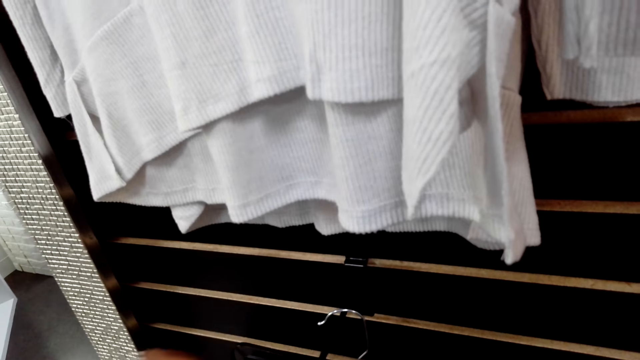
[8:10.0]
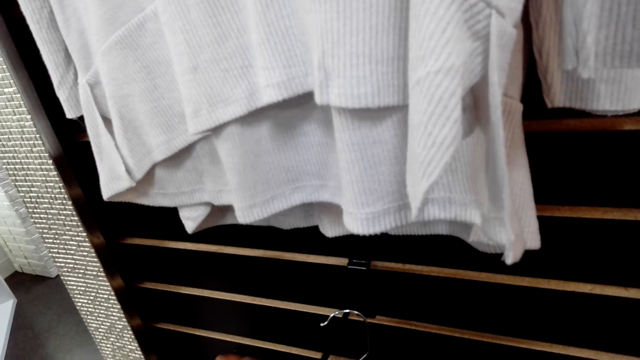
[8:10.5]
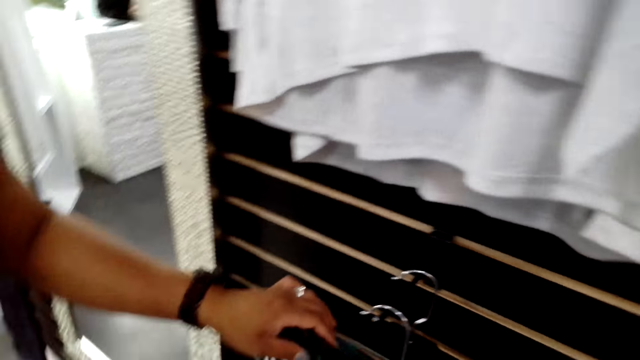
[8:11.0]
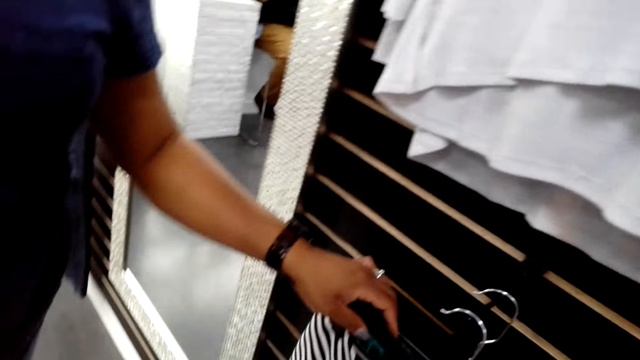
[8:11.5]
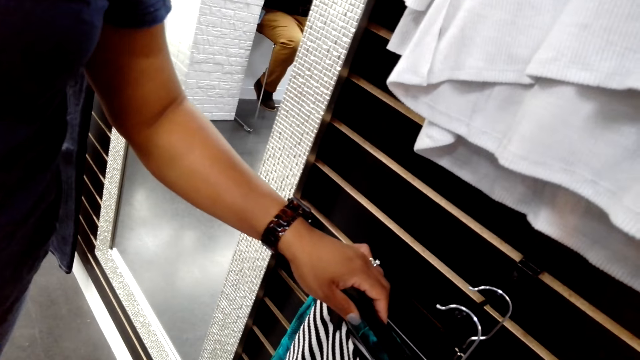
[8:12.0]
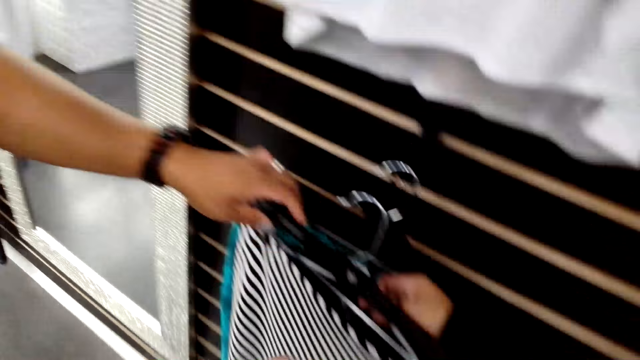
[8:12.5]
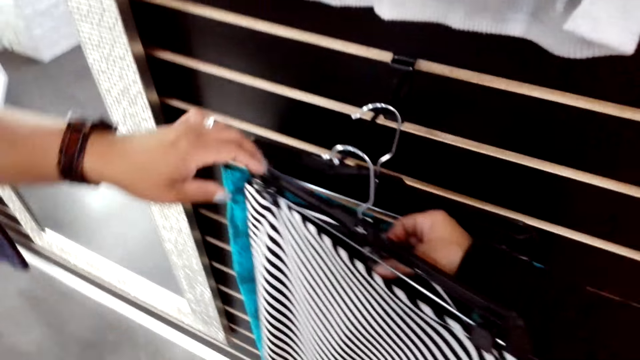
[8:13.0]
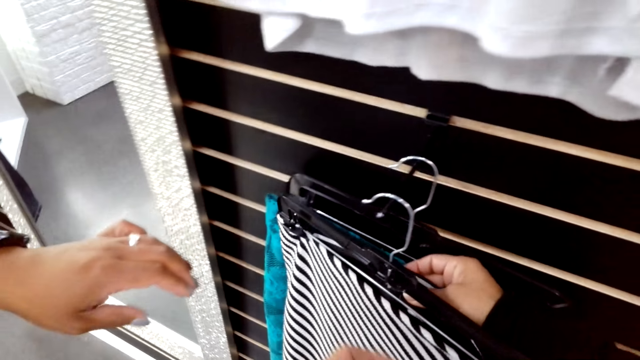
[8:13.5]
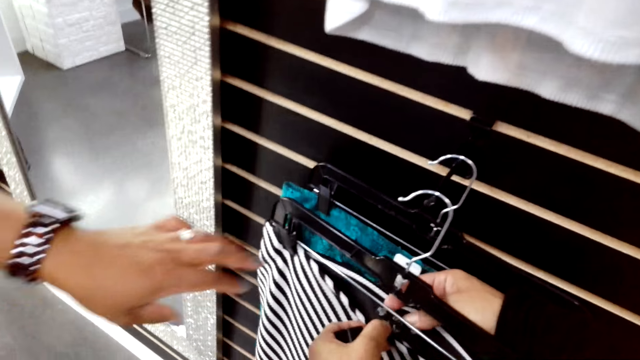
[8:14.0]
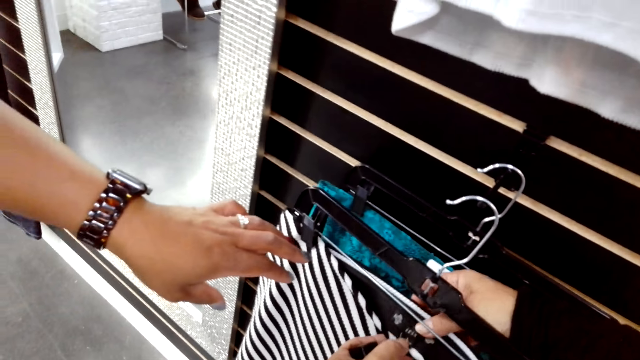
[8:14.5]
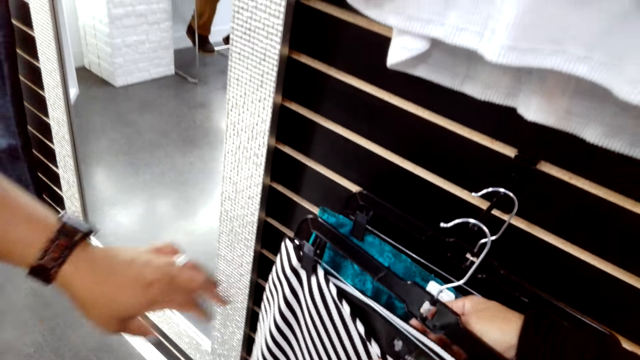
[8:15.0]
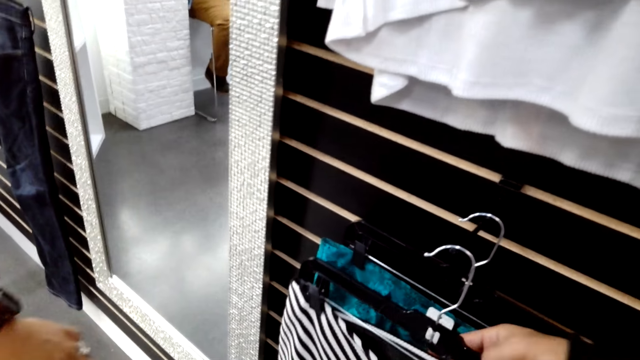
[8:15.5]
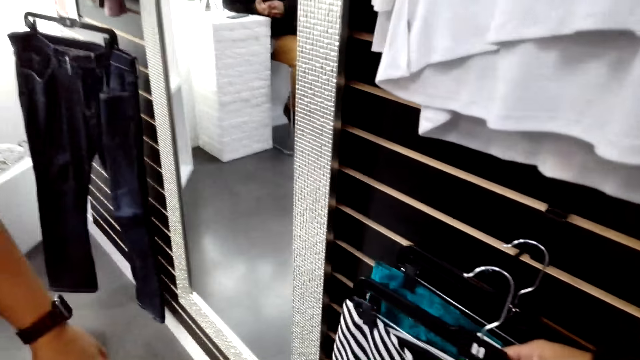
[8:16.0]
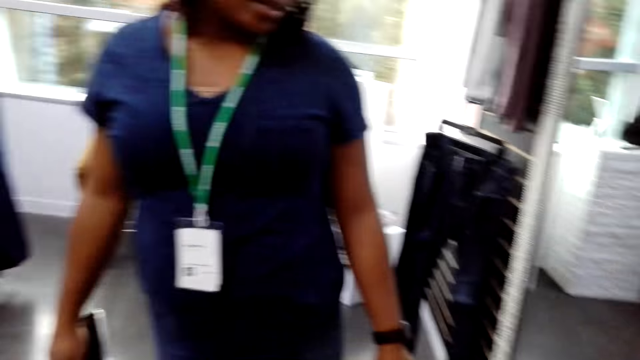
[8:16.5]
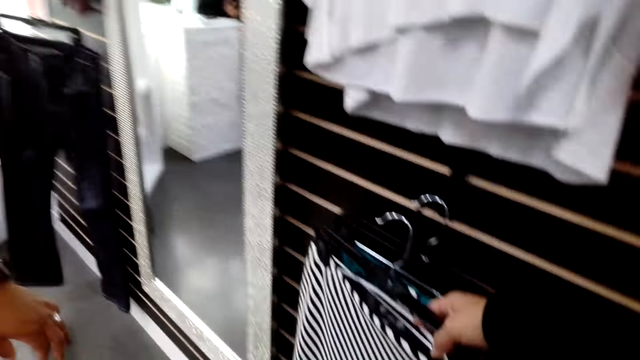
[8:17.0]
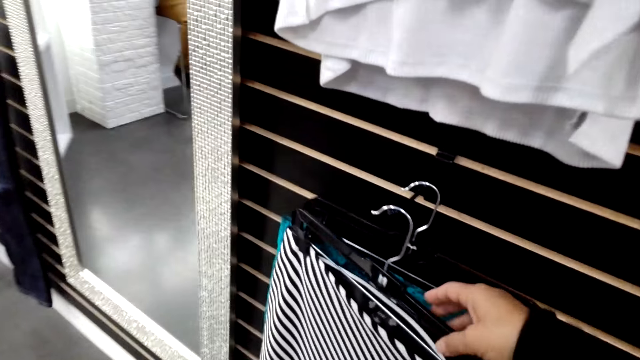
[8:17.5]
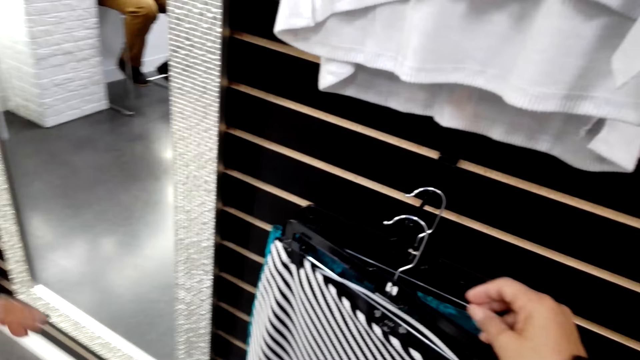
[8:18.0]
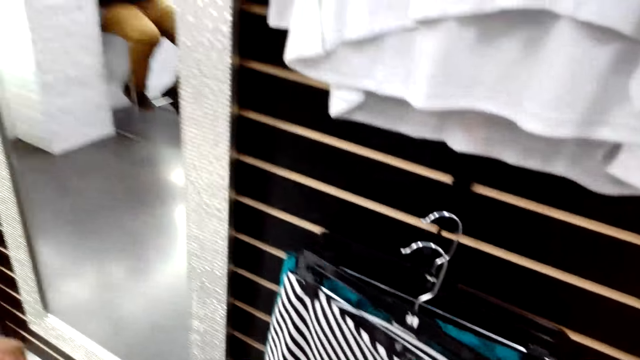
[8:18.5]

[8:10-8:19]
The camera wearer touches the skirt. They hold a cloth with their hands.

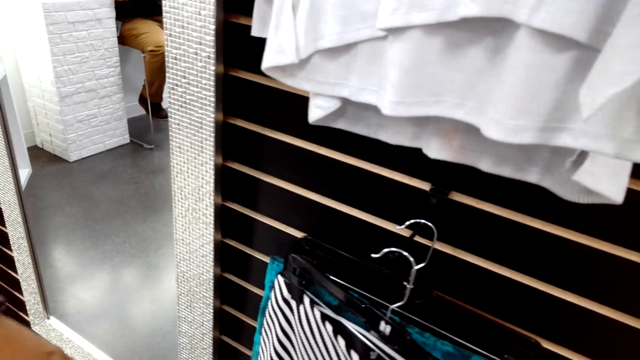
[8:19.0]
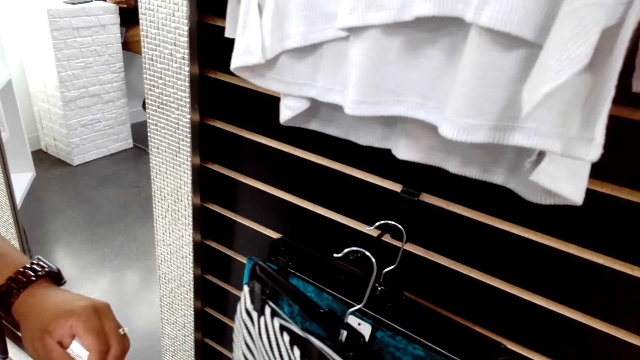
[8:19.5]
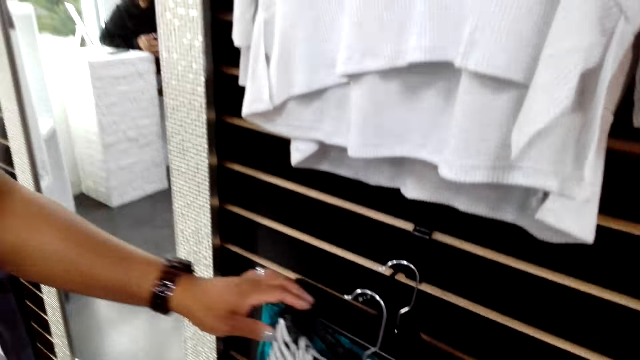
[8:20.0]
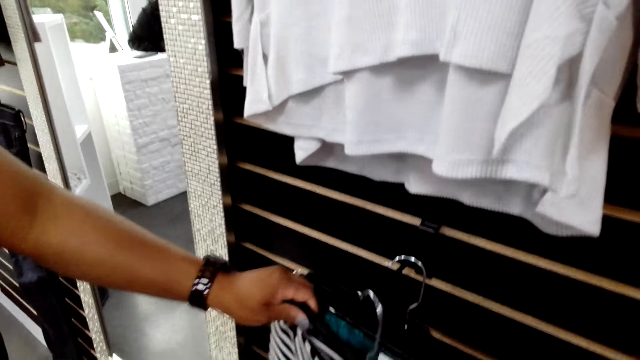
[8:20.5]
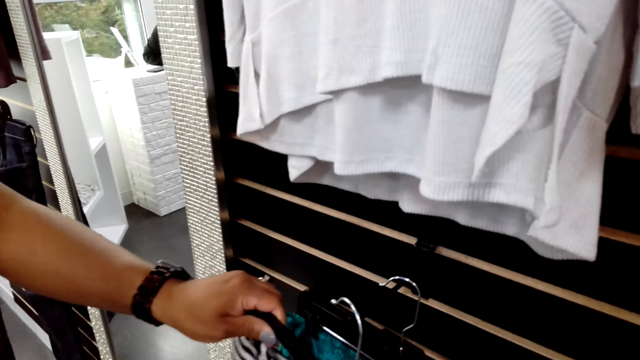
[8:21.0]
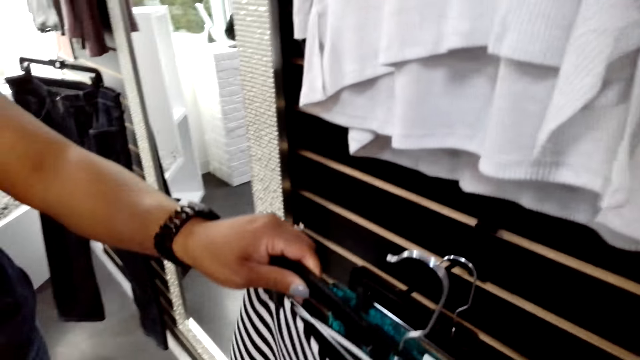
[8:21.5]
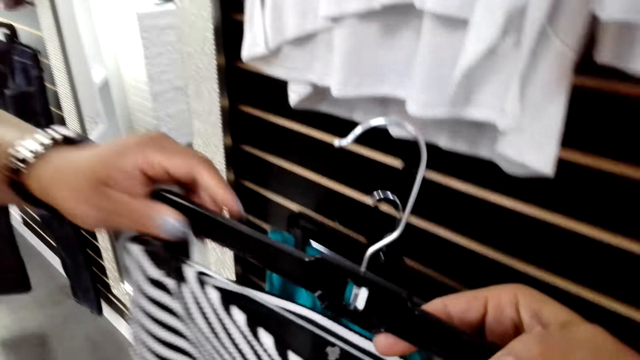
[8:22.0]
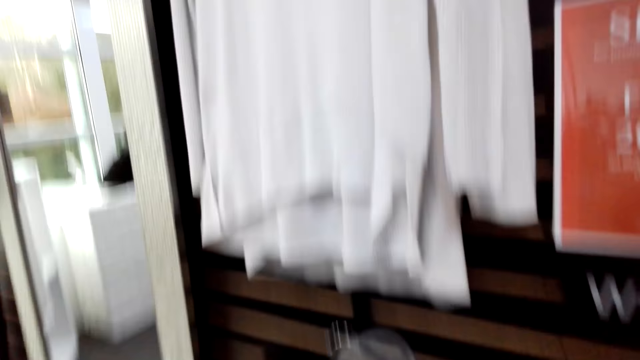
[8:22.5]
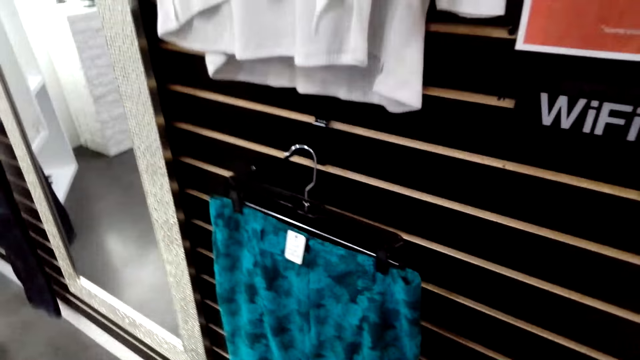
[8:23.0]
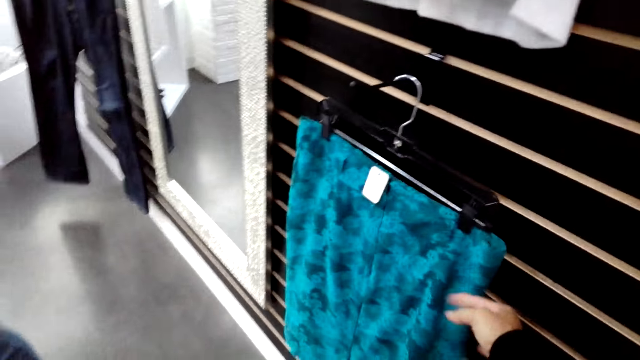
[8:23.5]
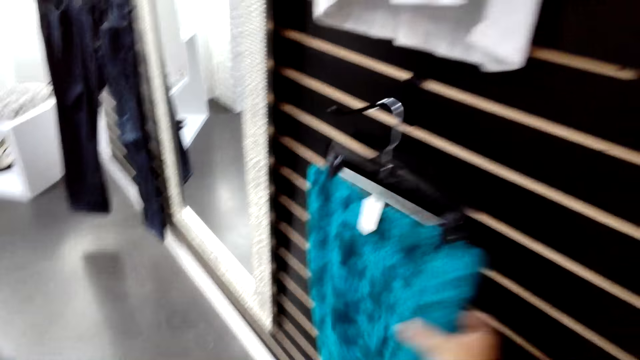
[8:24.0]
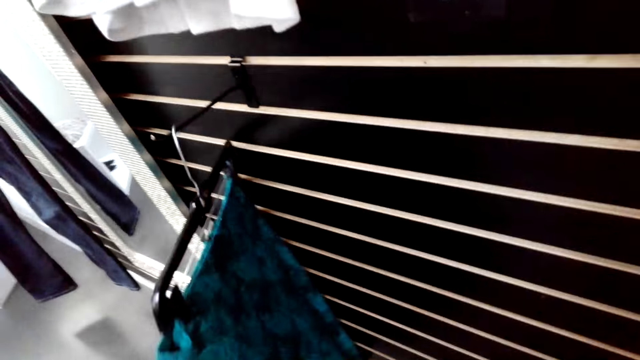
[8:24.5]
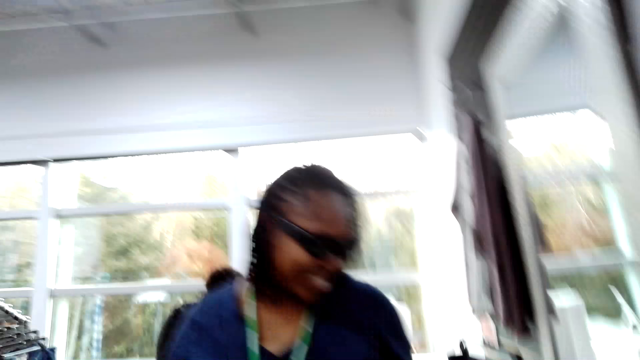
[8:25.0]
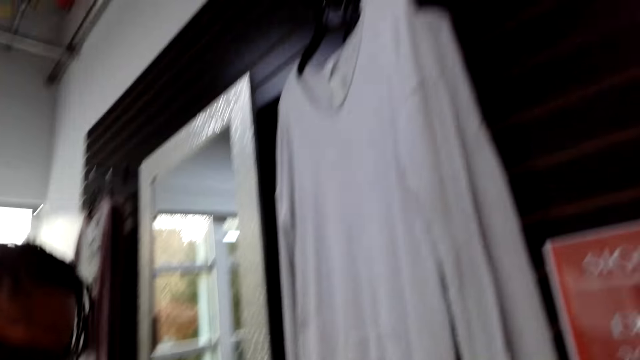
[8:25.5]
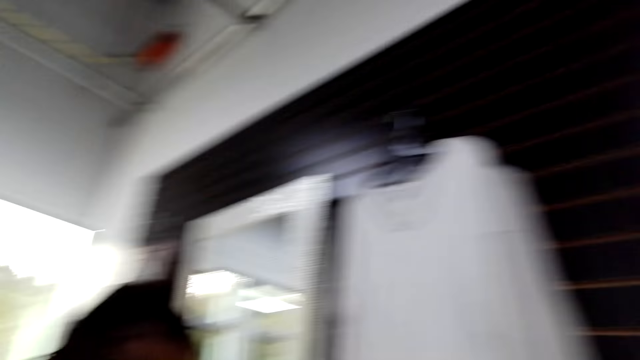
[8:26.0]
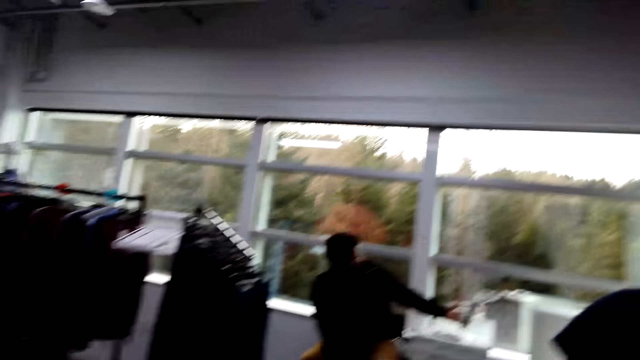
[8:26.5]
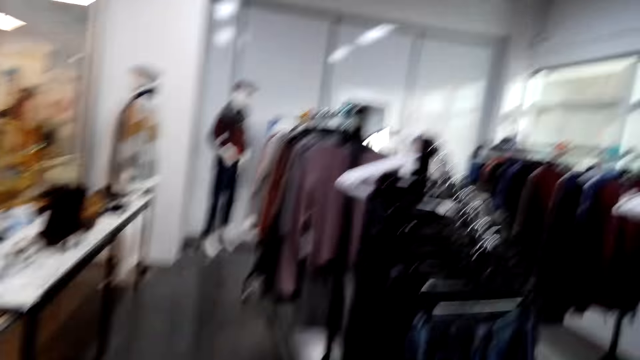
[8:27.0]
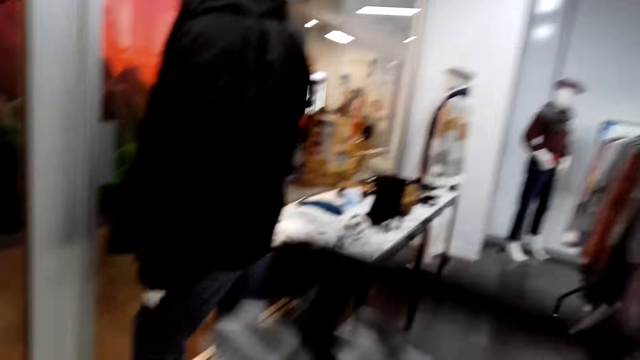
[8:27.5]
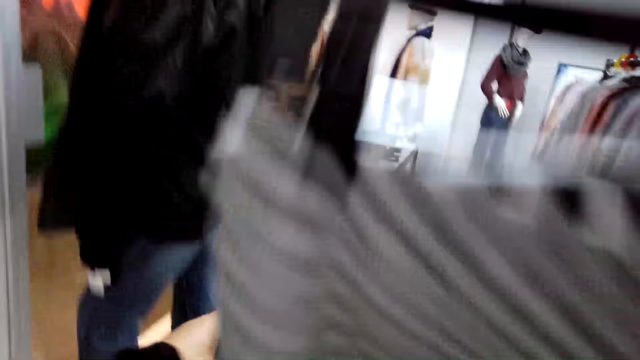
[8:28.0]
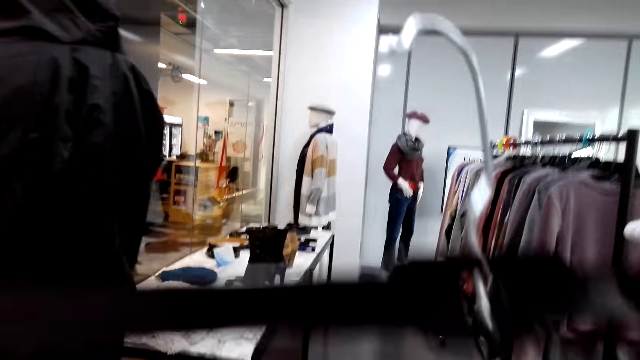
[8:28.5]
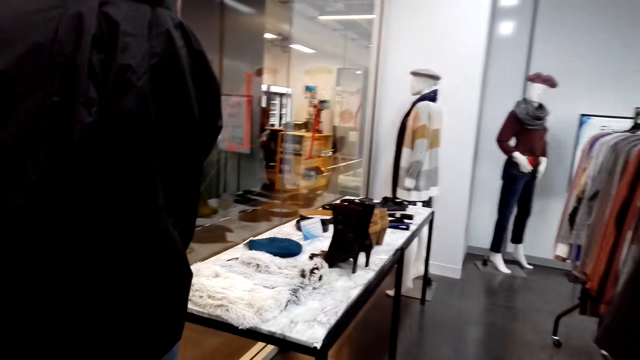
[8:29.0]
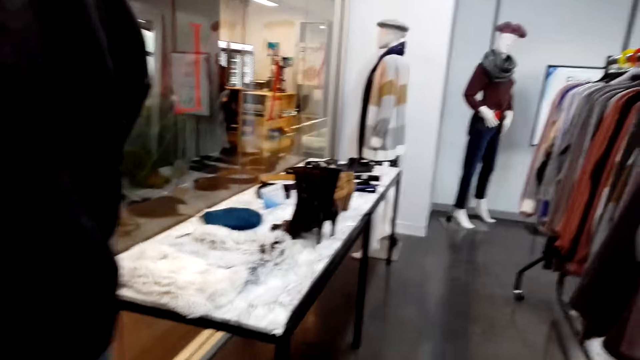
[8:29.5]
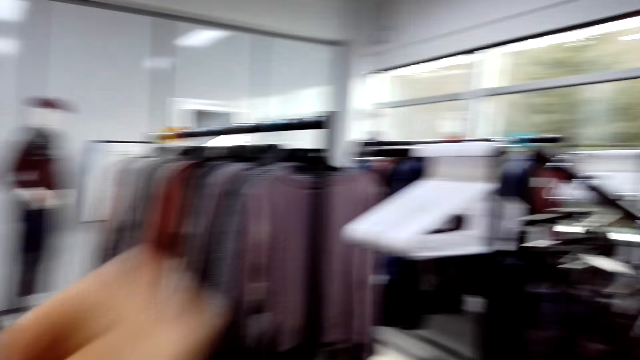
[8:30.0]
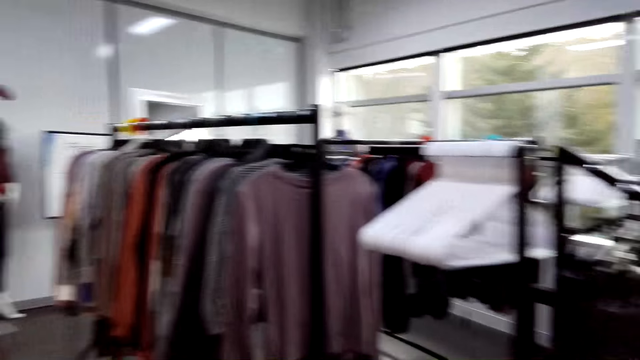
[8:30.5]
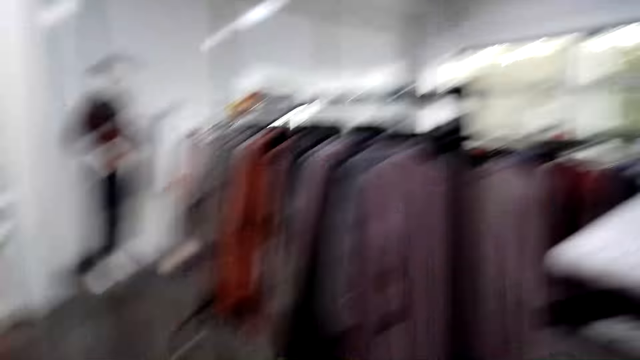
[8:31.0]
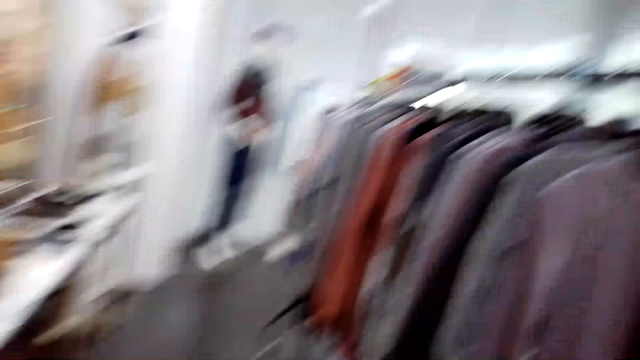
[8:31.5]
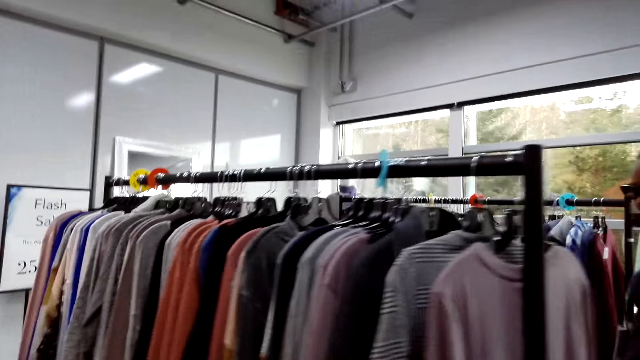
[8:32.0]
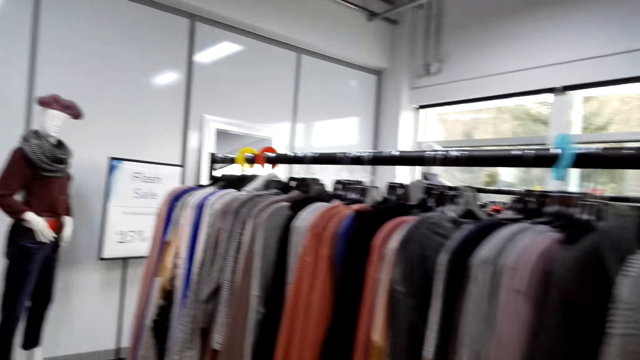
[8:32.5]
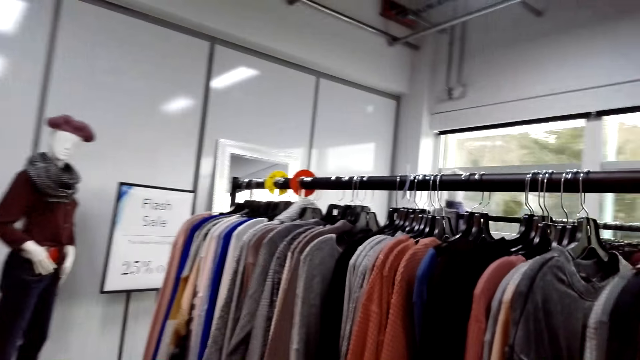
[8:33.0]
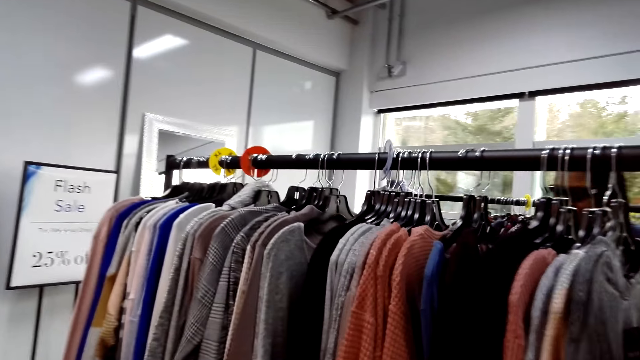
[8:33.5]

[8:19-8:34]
A woman holds a cloth with a hand. She picks the cloth on a hanger stand. The woman touches the skirt. The camera wearer holds the cloth with a hand. They look around a shop. They lift up the skirt. They look around the shop.
